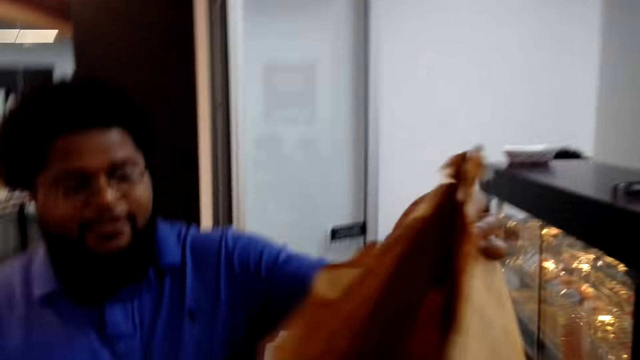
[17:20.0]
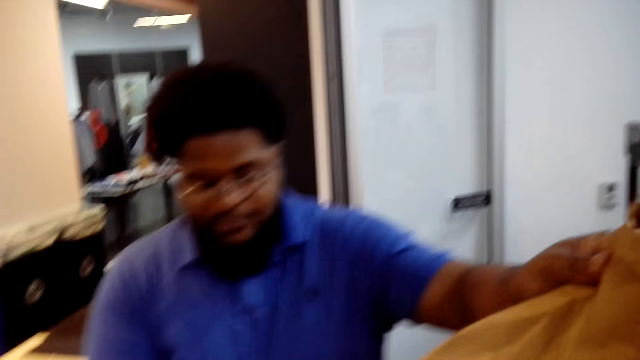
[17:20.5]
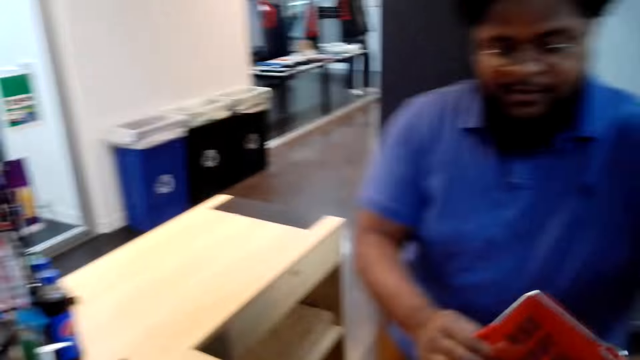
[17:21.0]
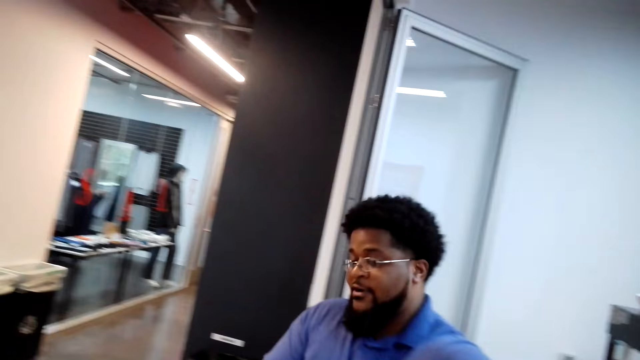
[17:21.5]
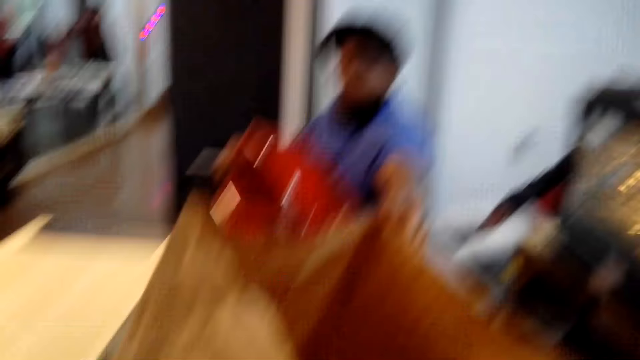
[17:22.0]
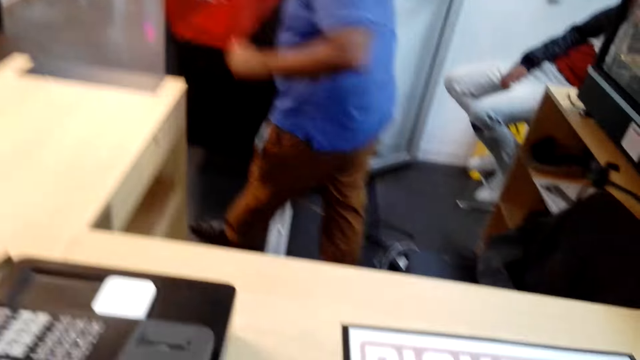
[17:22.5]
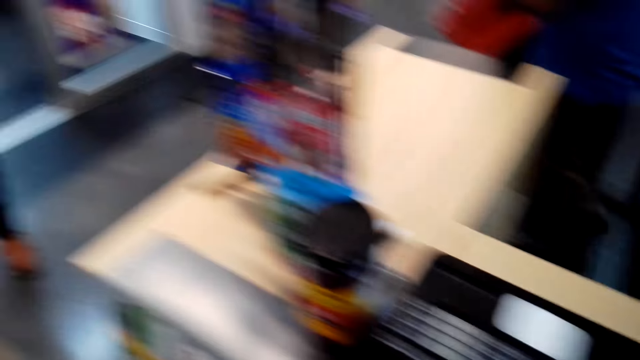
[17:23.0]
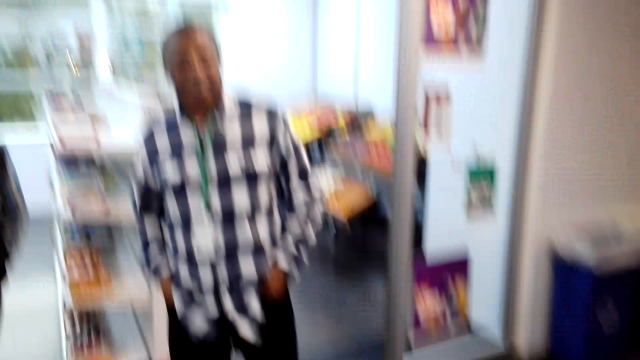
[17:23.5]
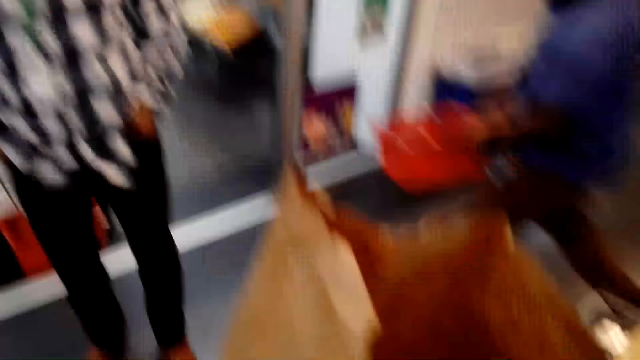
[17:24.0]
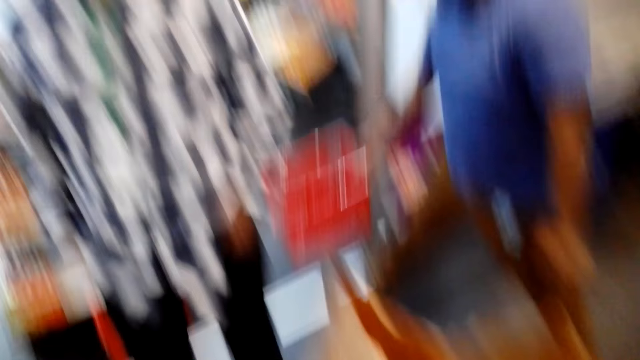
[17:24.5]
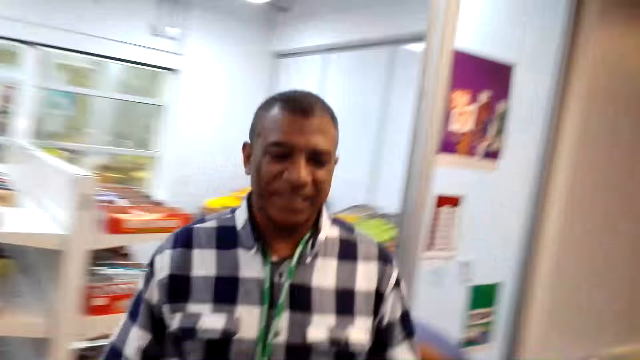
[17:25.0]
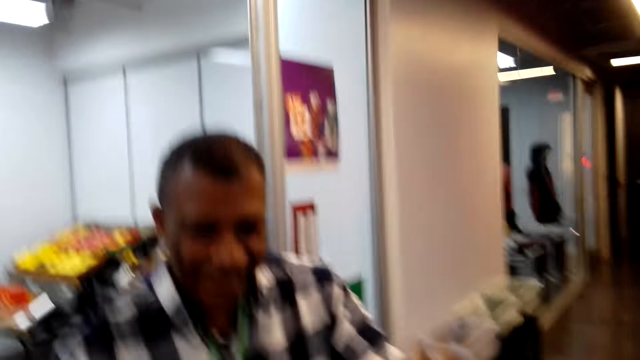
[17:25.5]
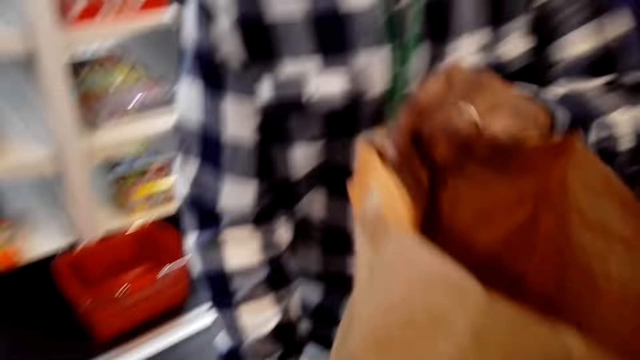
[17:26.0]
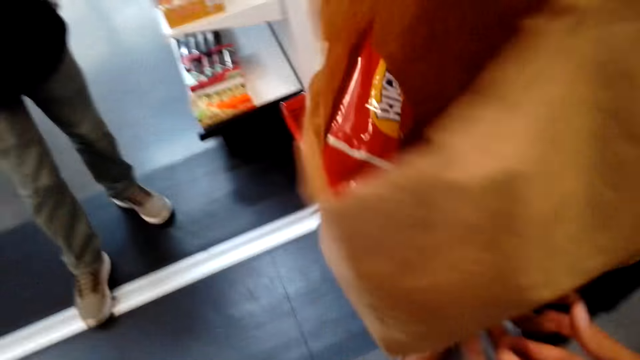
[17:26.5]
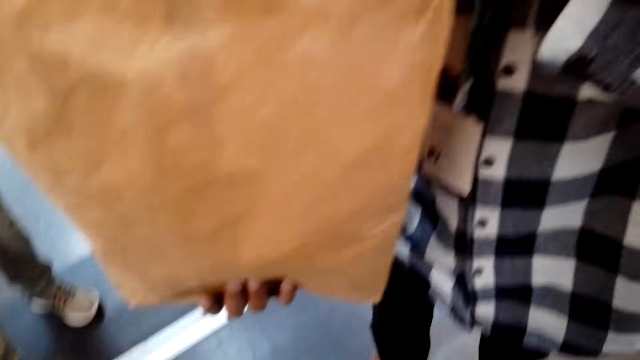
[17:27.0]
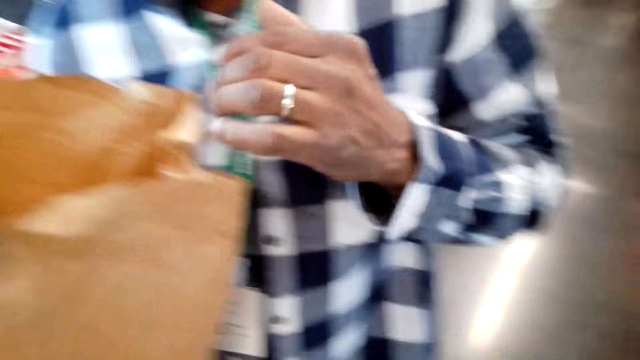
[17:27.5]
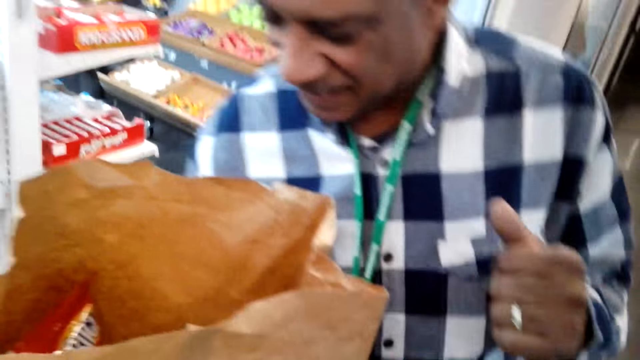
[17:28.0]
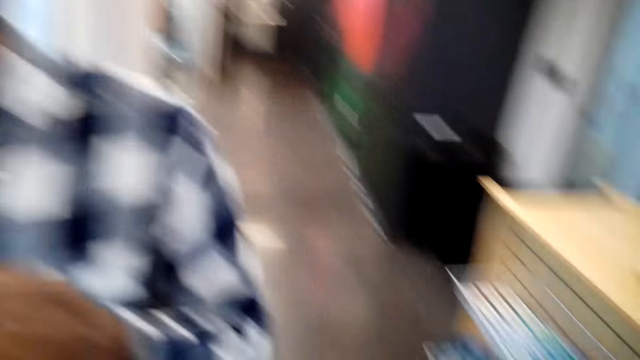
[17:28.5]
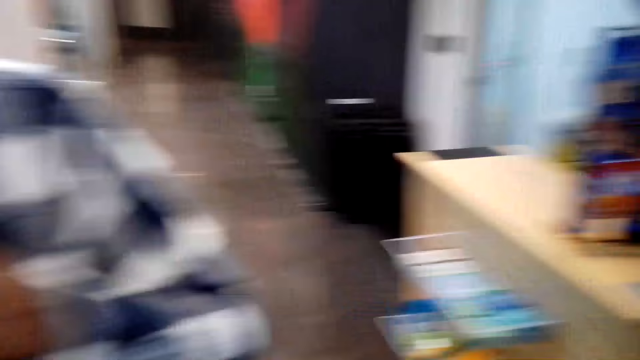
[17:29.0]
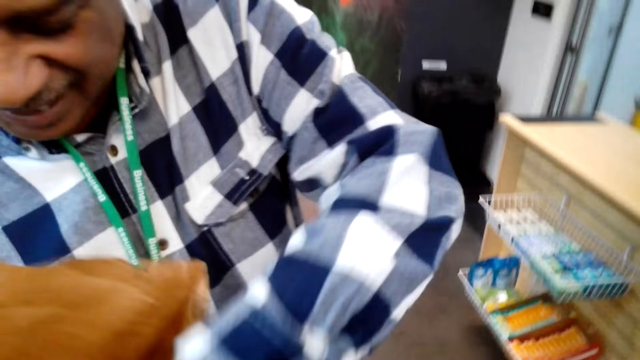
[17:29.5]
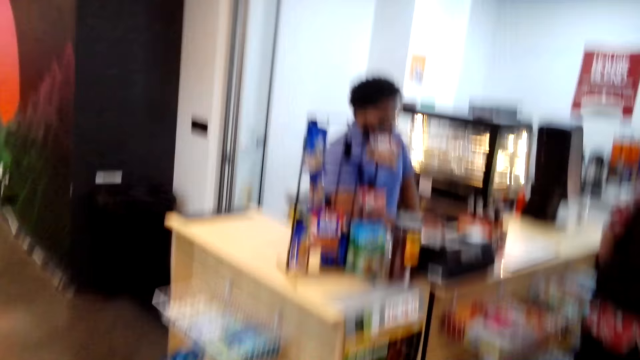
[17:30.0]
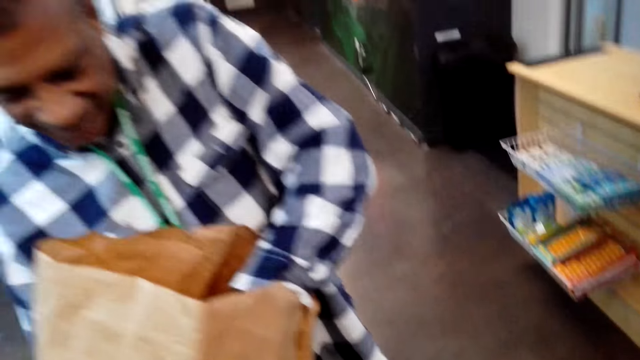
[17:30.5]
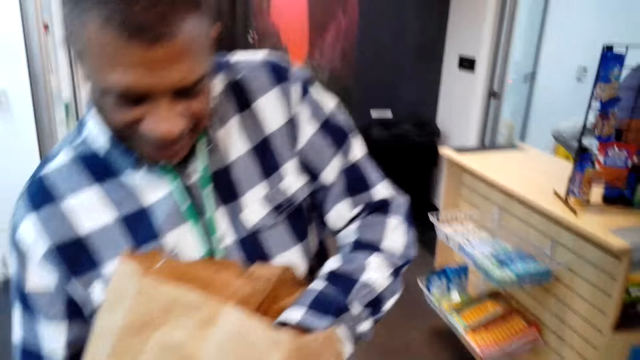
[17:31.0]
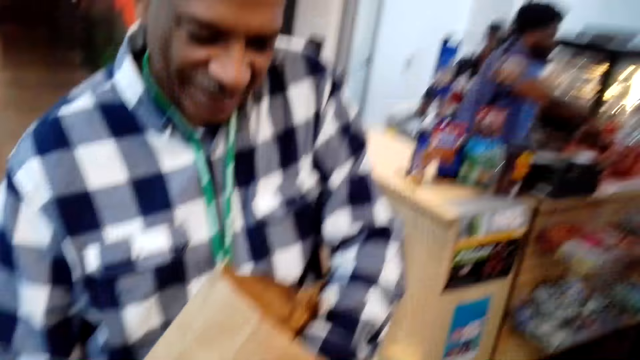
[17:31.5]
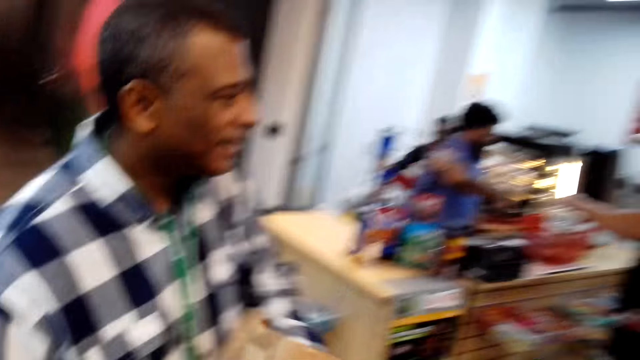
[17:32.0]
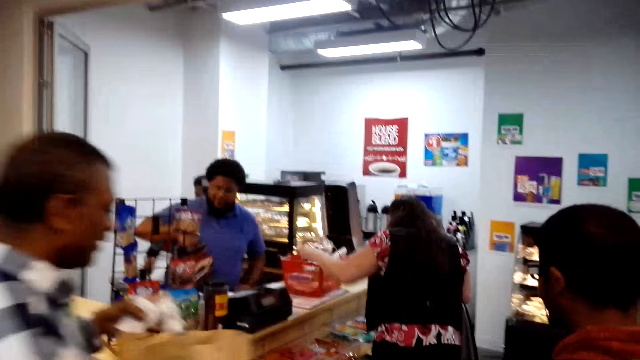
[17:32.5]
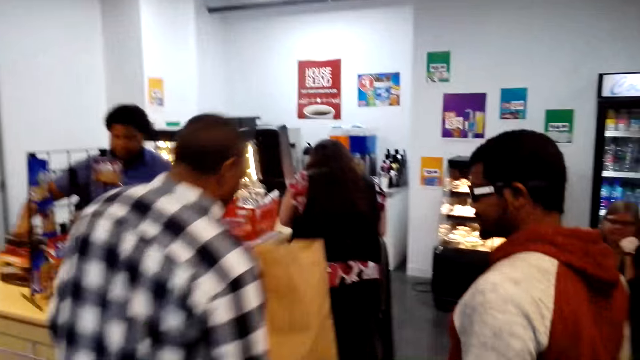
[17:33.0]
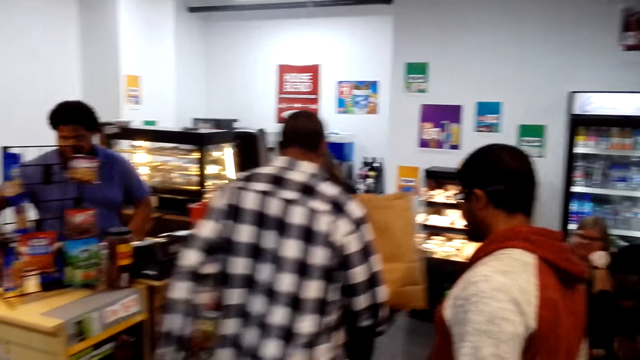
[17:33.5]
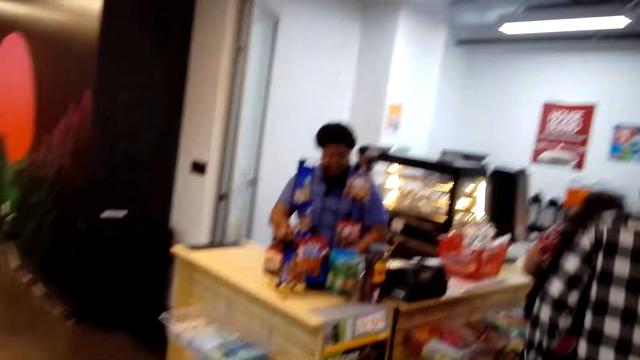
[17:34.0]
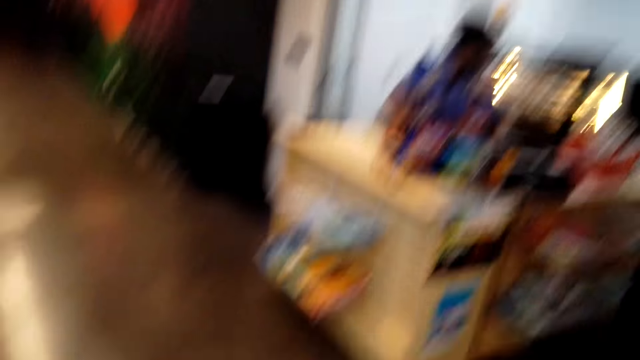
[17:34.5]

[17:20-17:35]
The man hands the camera wearer the shopping bag. The camera wearer takes the shopping bag from the man. They walk away from the counter, walk towards another man. The other man talks to the camera wearer. The camera wearer hands the other man the shopping bag. The other man holds the shopping bag, looks inside the shopping bag, puts his hand in the shopping bag. He removes something from the shopping bag. He walks away from the camera wearer.

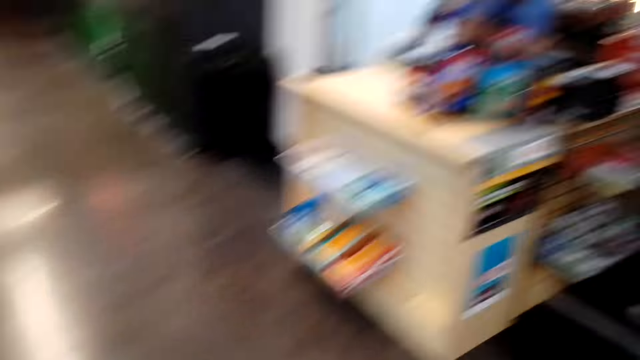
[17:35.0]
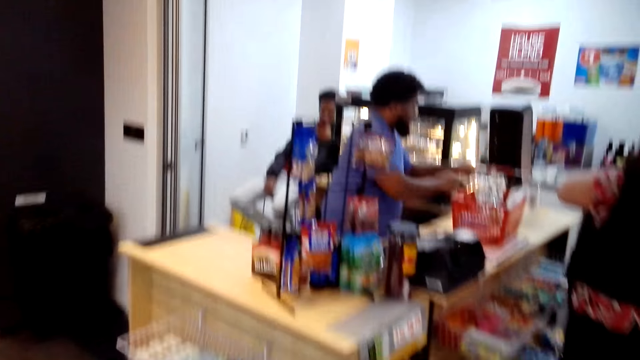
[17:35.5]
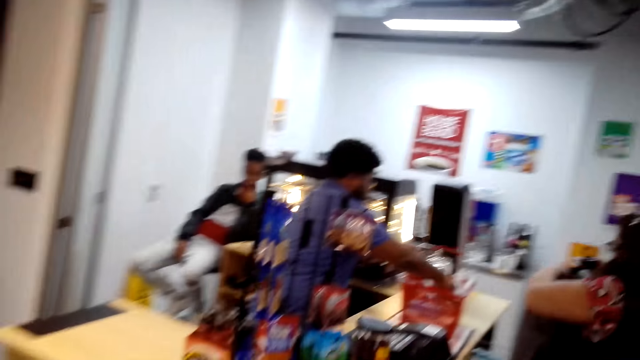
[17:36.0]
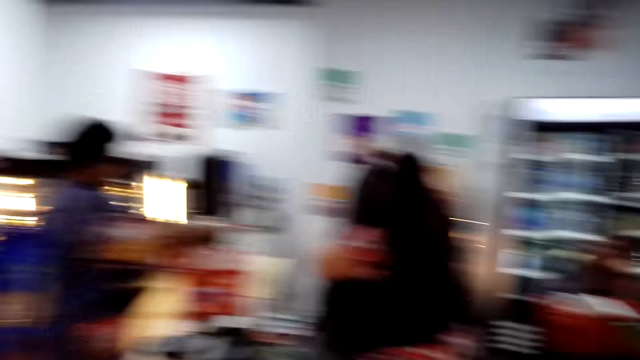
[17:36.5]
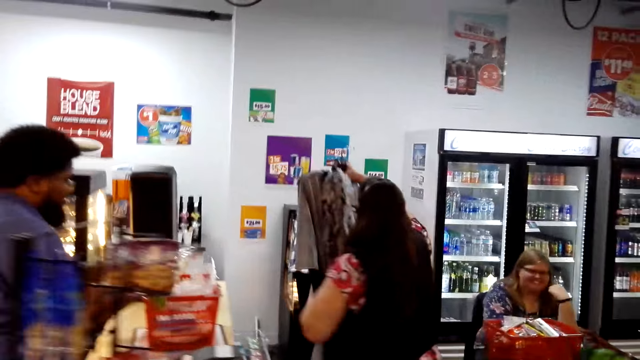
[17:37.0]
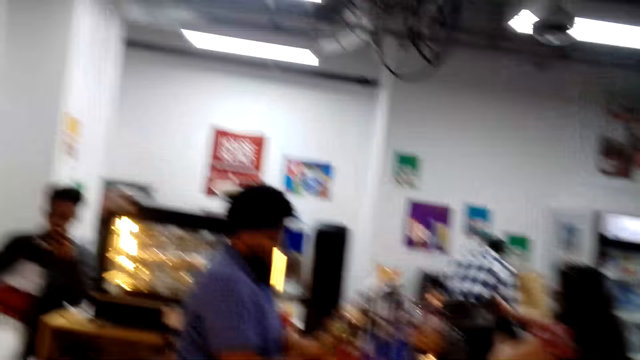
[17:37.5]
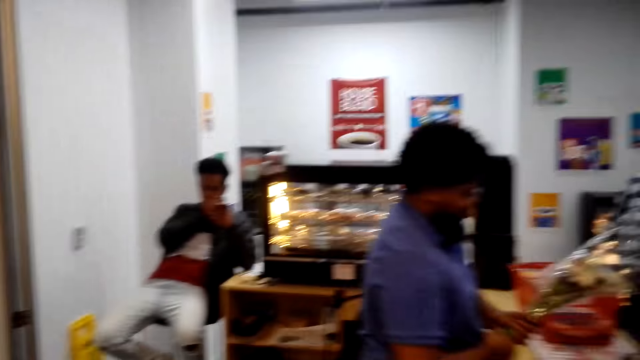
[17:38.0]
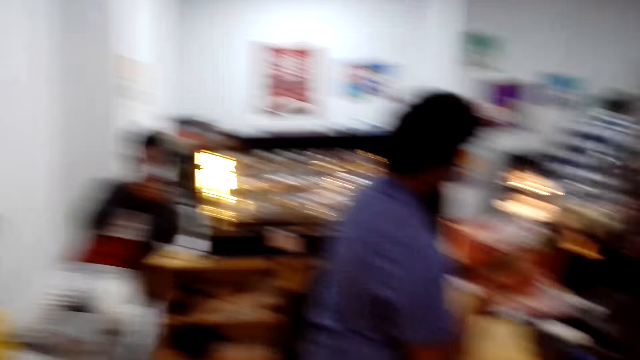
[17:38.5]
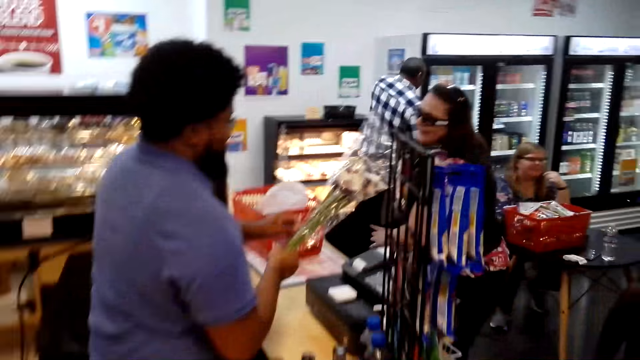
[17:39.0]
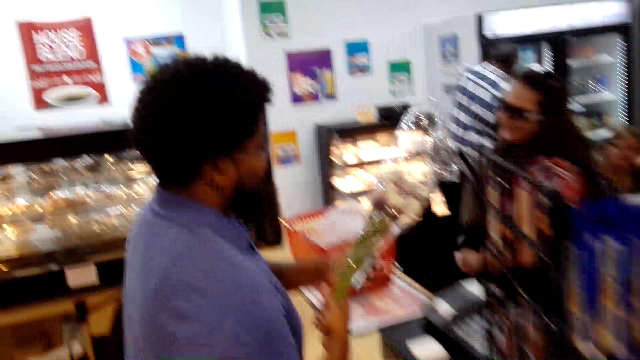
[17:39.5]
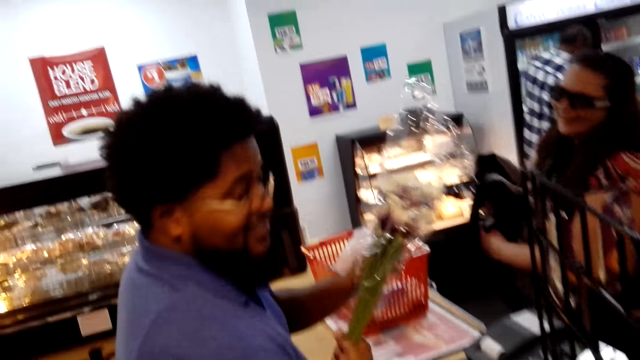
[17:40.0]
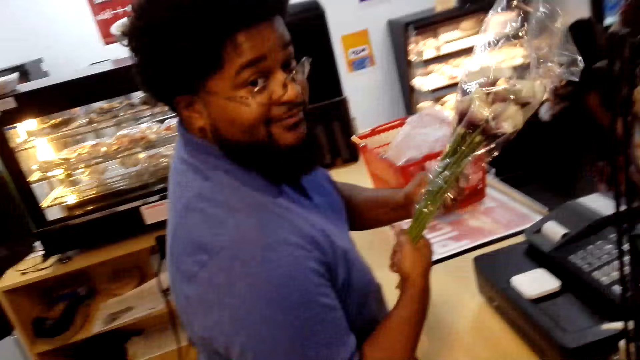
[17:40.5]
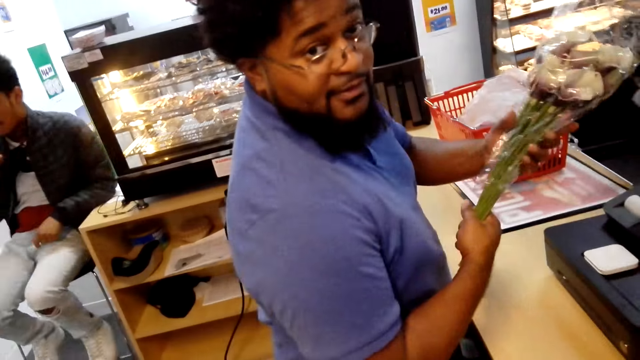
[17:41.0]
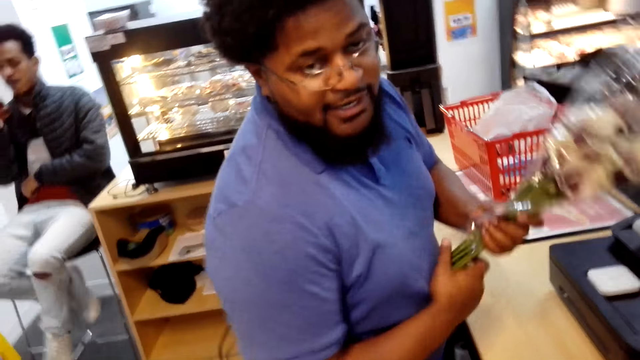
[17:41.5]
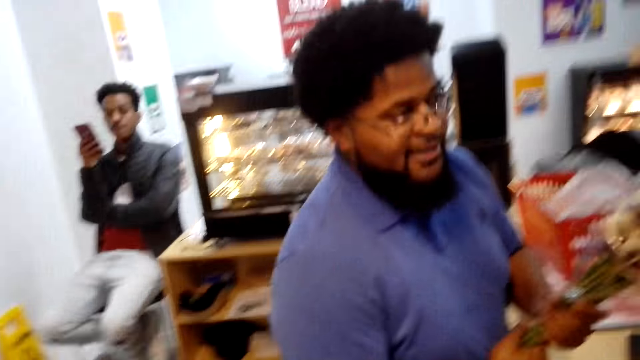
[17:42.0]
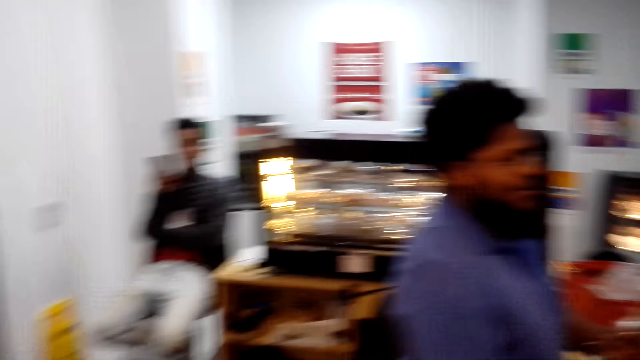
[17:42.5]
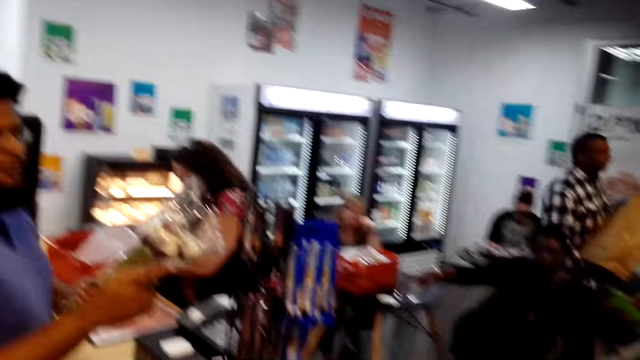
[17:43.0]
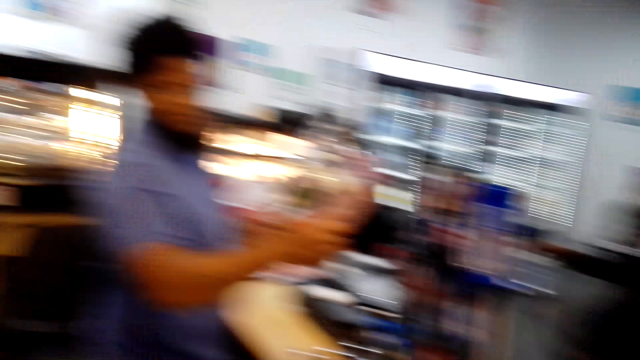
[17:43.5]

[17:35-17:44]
The camera wearer looks around the supermarket, walks towards the counter. They talk to a man. The man talks to the camera wearer.
